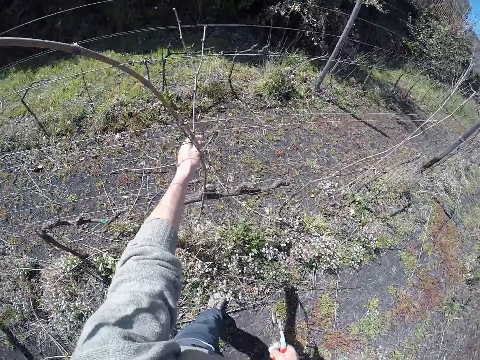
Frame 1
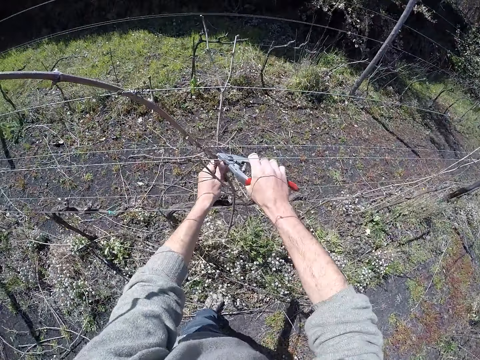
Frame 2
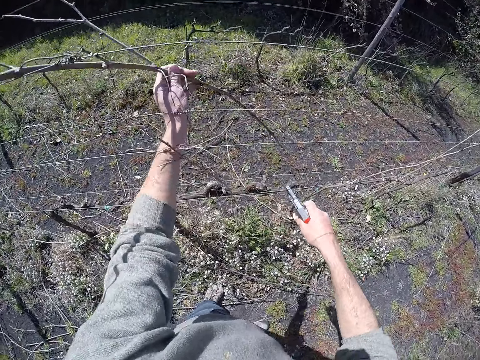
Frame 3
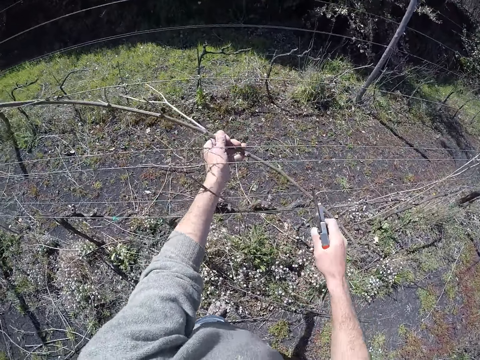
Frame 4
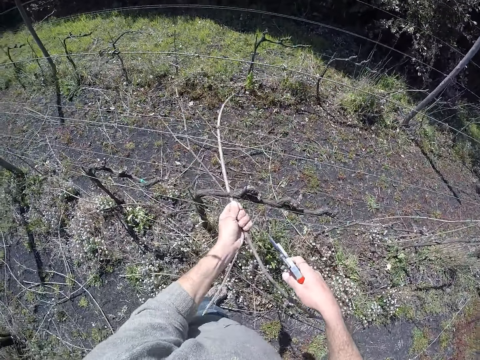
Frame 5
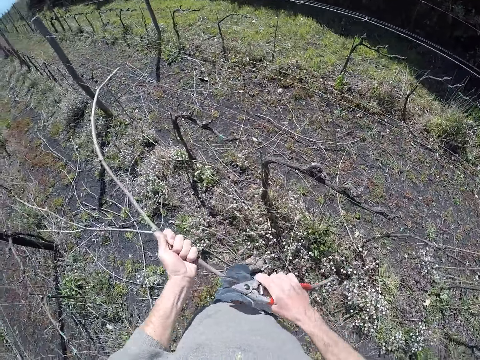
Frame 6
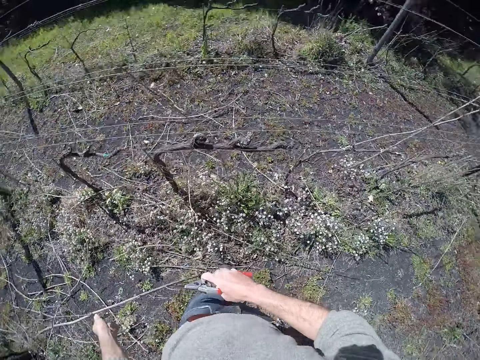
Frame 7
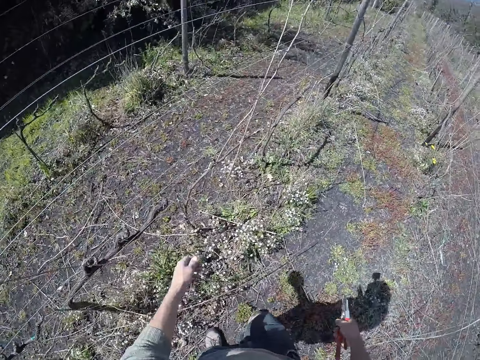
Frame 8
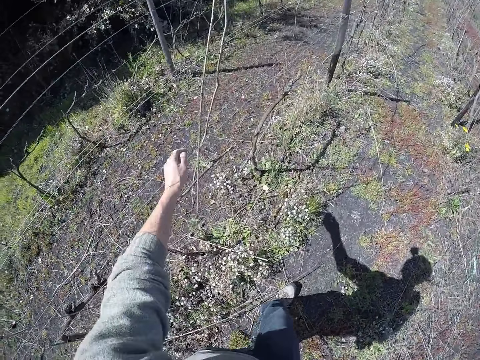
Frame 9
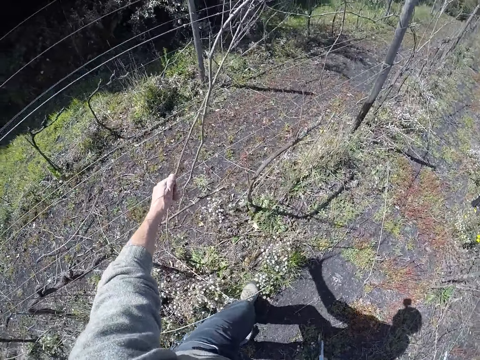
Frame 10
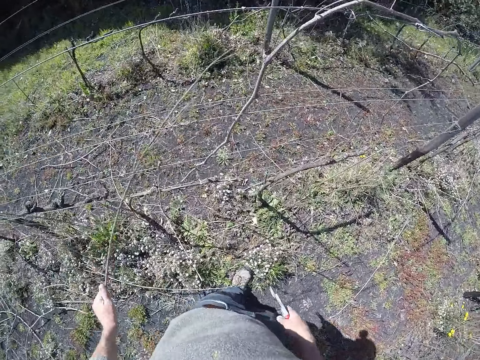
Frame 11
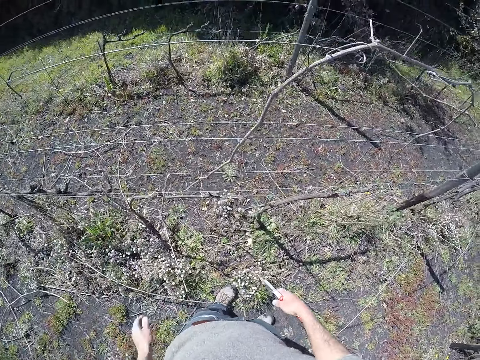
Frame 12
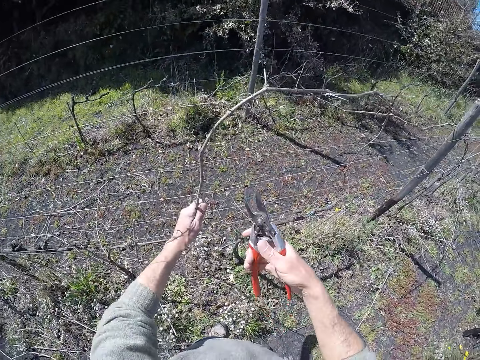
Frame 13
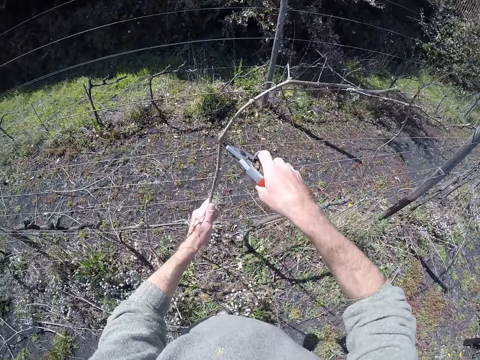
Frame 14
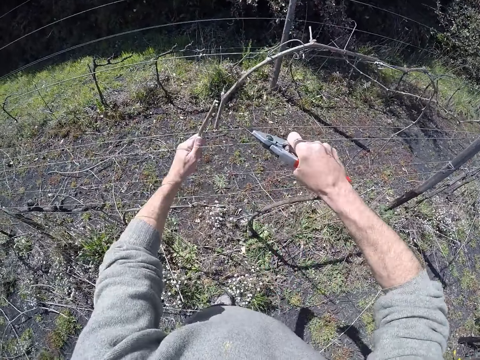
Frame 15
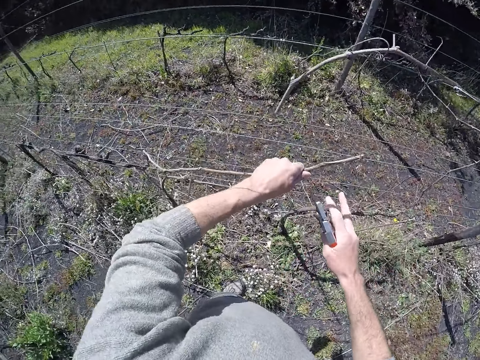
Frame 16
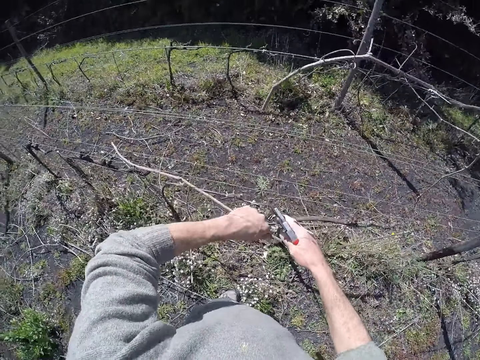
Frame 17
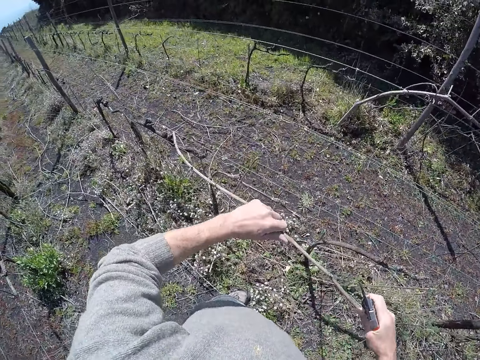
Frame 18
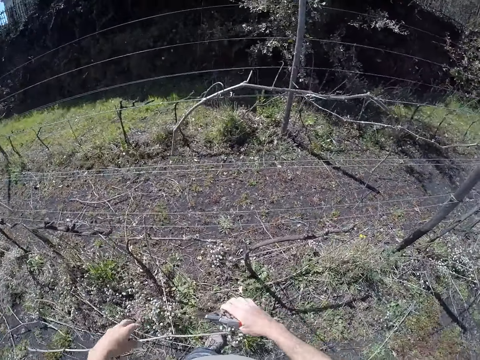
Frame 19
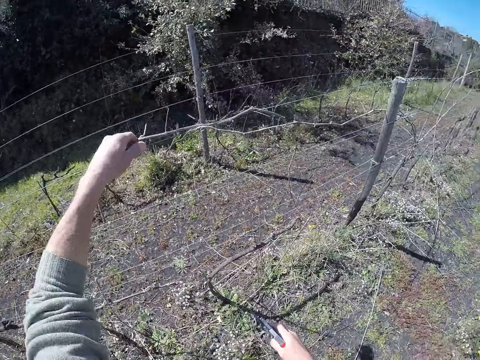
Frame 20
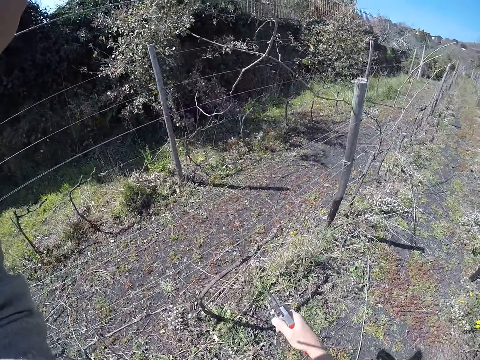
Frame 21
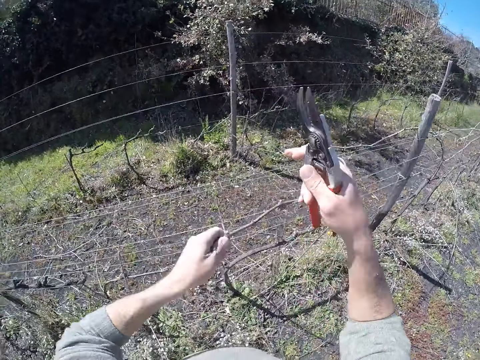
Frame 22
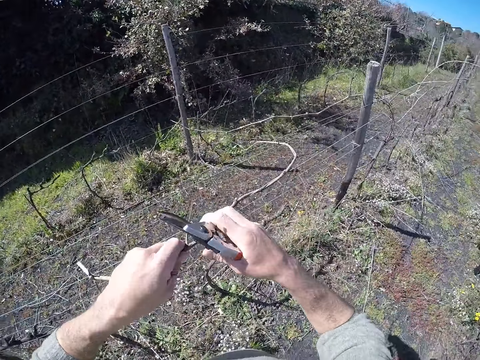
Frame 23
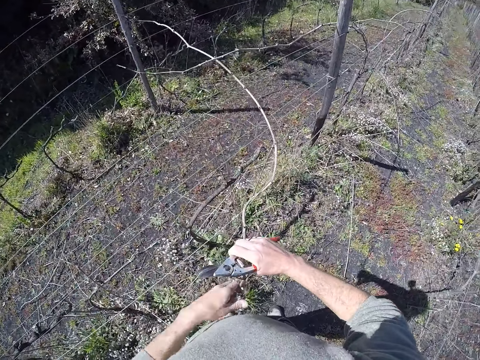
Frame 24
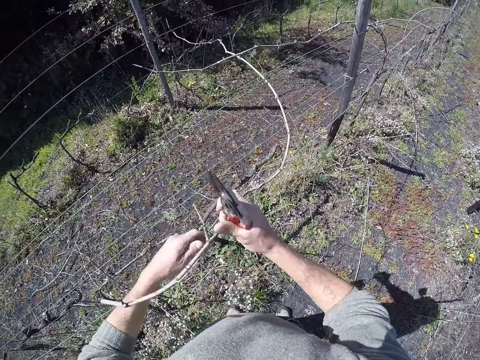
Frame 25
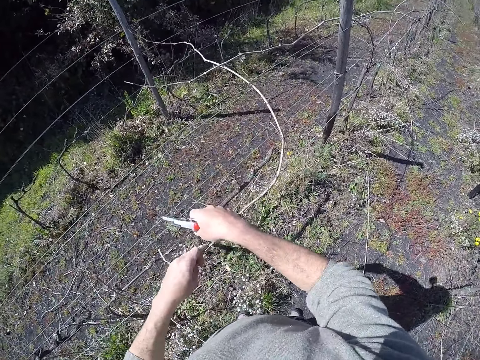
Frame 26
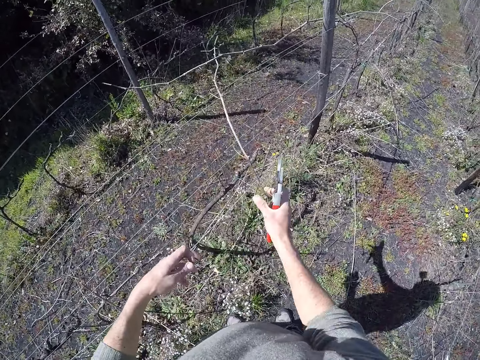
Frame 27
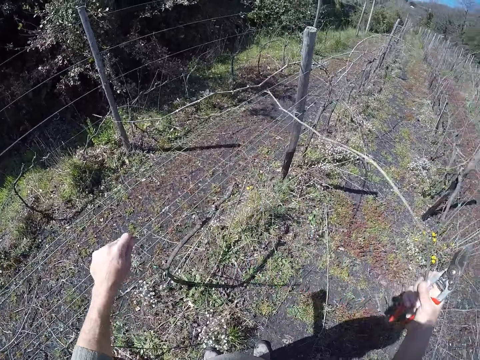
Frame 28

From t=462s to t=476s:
The camera wearer pulls some twigs from the barbed wire with his left hand. He moves the stem. He drops the twigs in his left hand on the ground. He pulls a twig from the barbed wire with his left hand. He pulls a twig again. He cuts the twig with the plier in his right hand. He moves the stem. He drops the twig in his left hand on the ground. He pulls a twig from the barbed wire with his left hand. He pulls the twig from the barbed wire with both hands. He pulls the twig again.

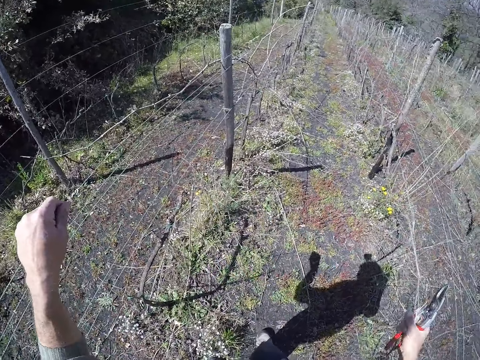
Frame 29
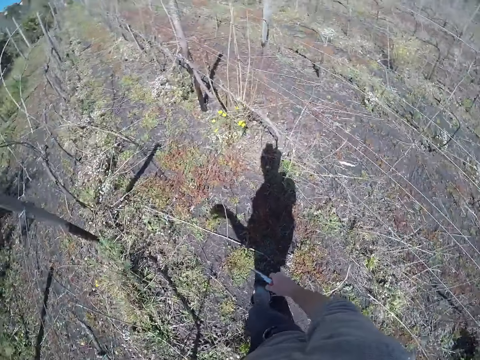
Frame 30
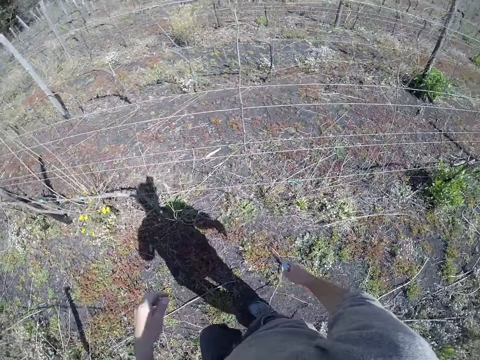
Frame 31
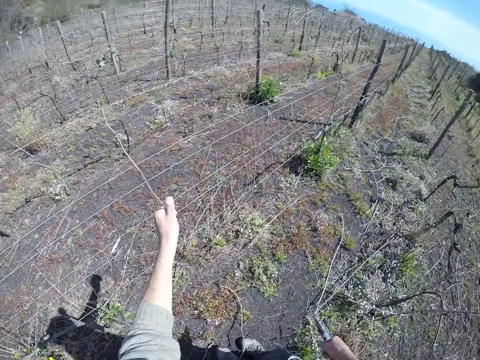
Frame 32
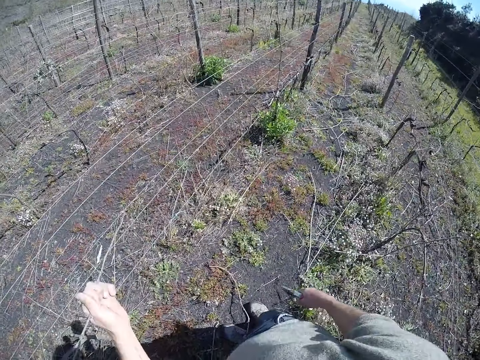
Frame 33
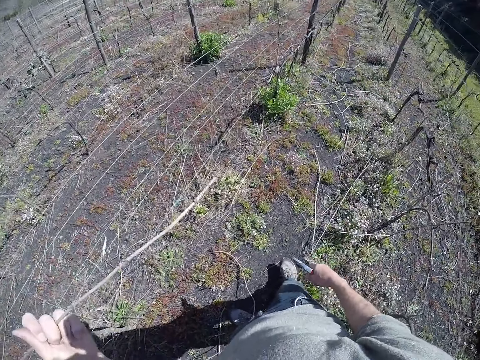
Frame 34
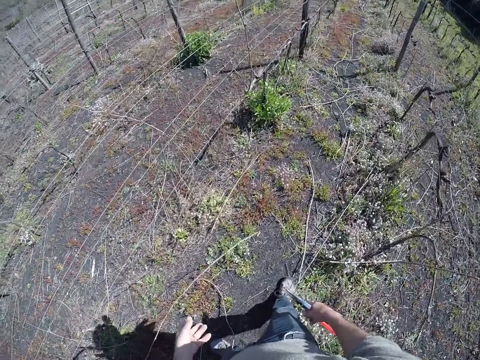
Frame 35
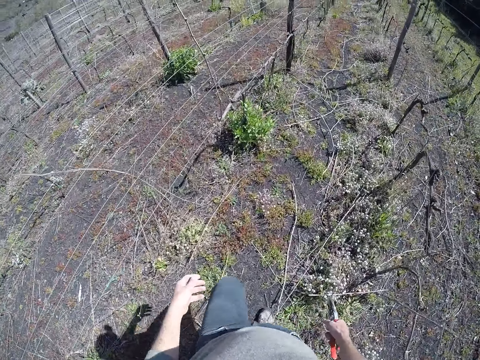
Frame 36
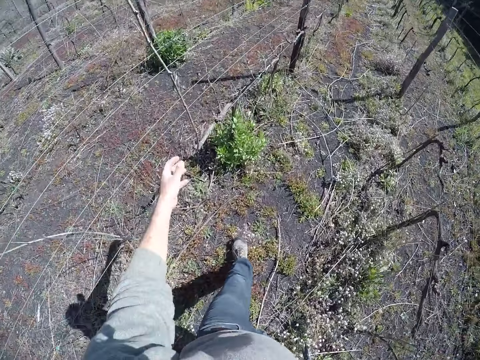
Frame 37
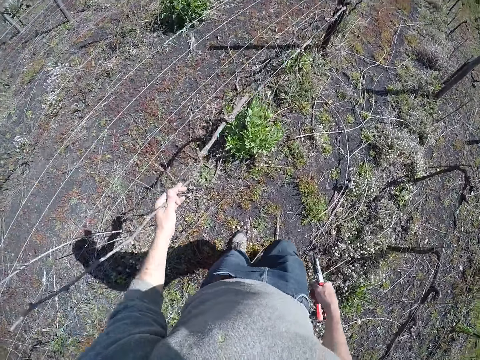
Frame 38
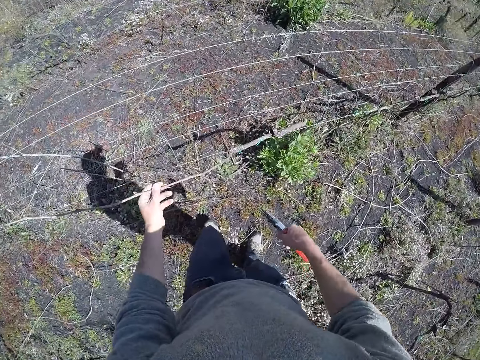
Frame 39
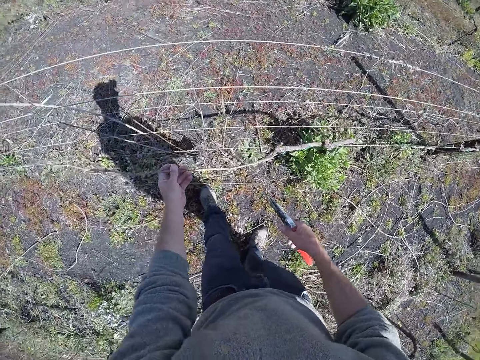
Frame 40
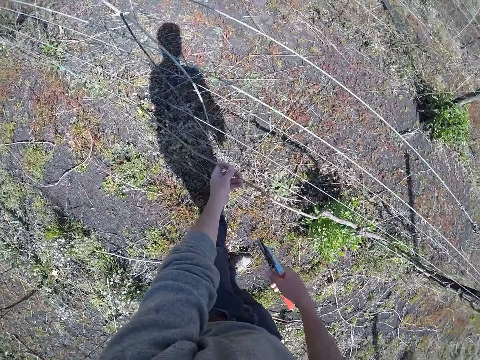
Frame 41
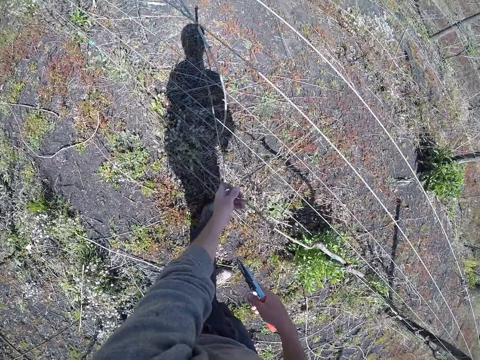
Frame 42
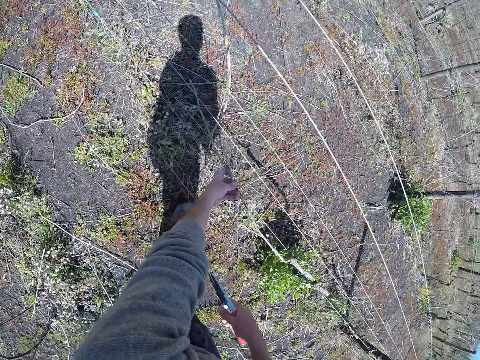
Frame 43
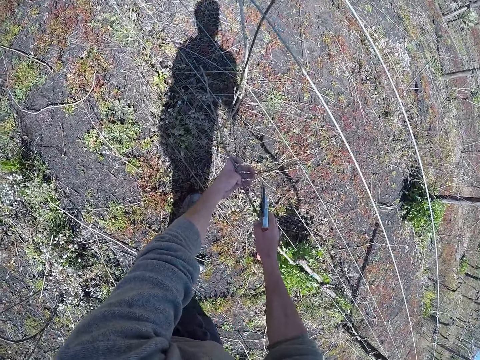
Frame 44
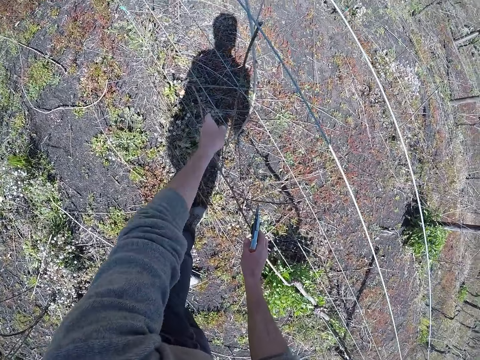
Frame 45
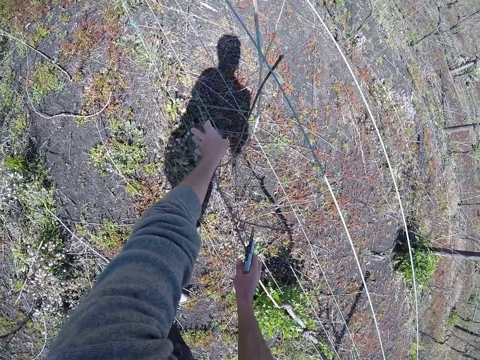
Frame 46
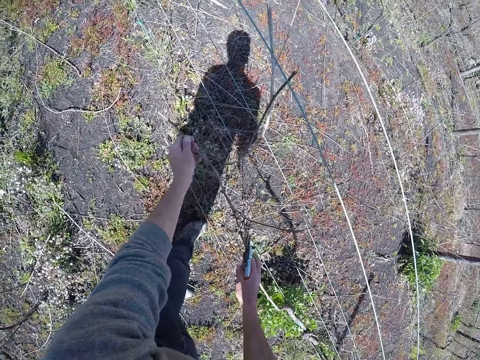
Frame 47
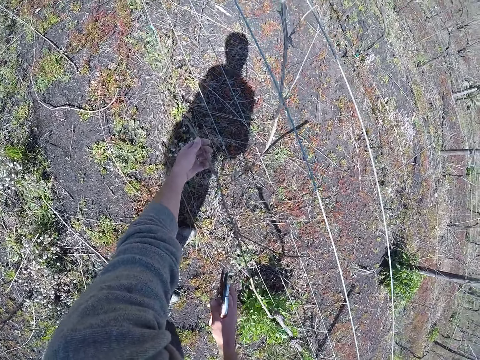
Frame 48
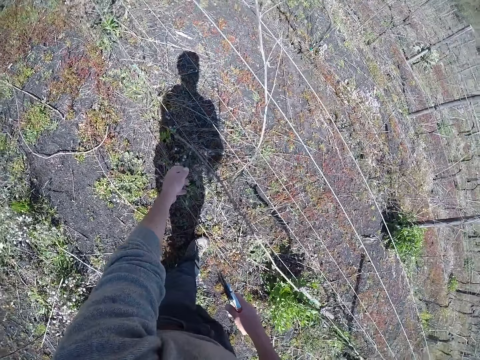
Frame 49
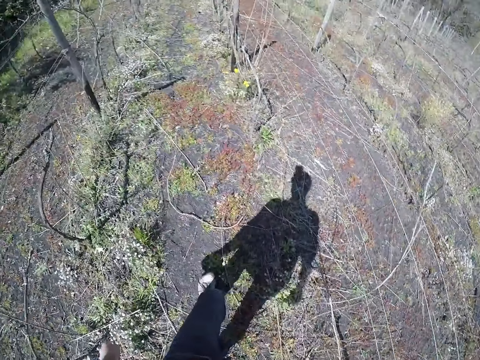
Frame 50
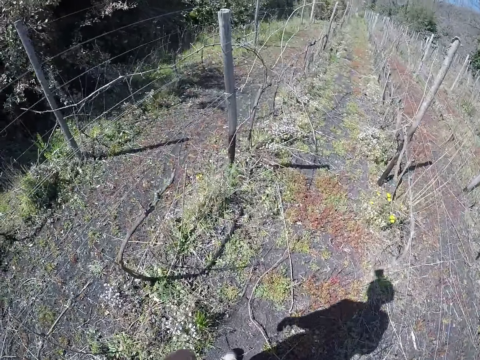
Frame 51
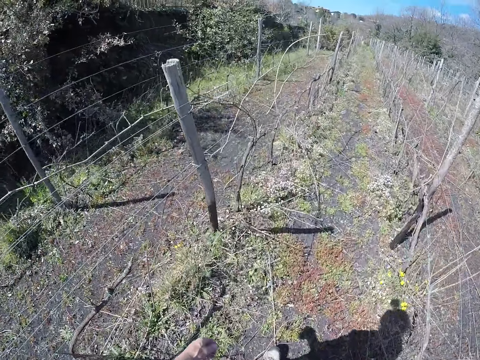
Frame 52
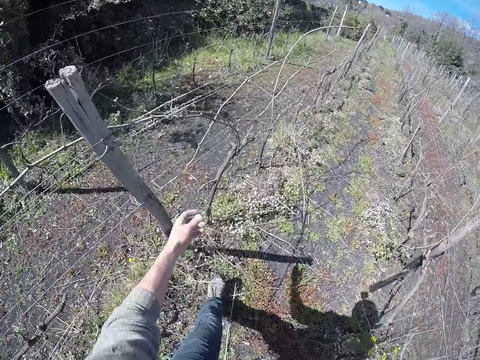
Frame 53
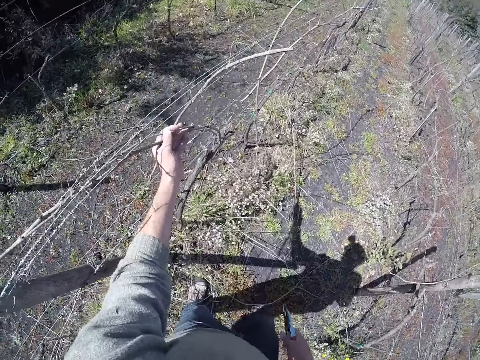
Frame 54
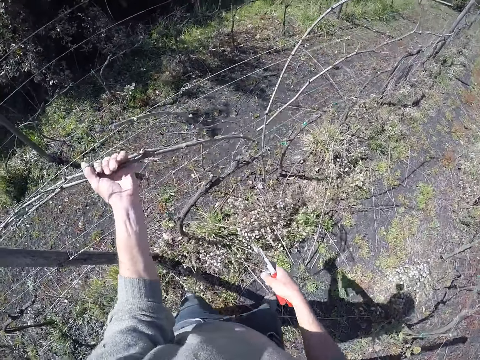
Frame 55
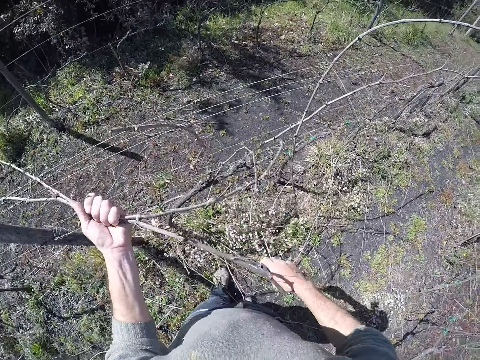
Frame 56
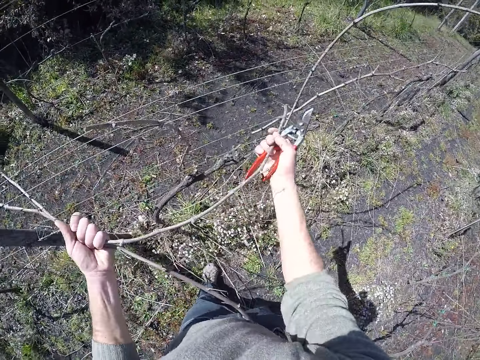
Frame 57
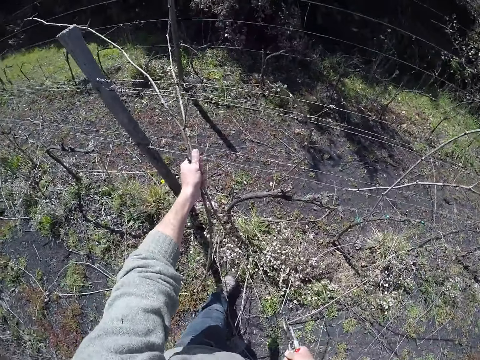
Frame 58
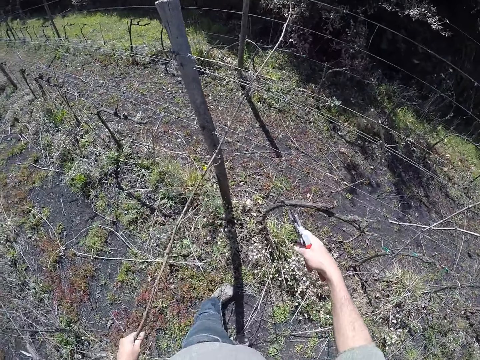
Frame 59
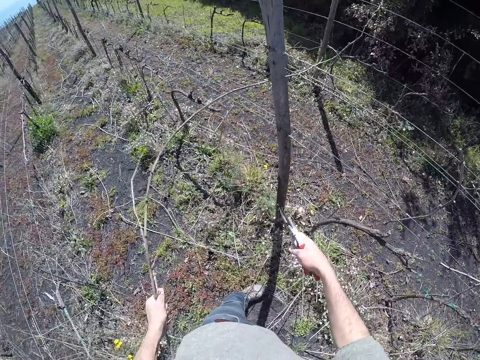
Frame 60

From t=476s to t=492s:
The camera wearer drops the twig in his left hand on the ground. He pulls a twig from the barbed wire with his left hand. He drops the twig in his left hand on the ground. He pulls a twig from the barbed wire with his left hand. He cuts the twig with the plier in his right hand. He fixes the wire properly on the barbed wire with his left hand. He pulls some twigs from the barbed wire with his left hand. He pulls the twigs from the barbed wire with both hands.
